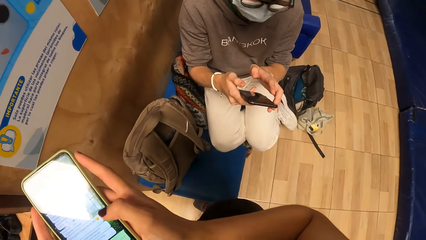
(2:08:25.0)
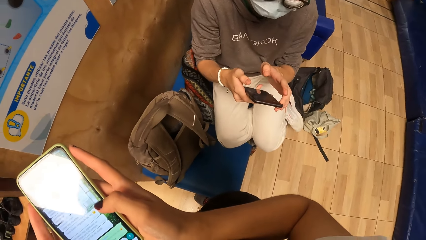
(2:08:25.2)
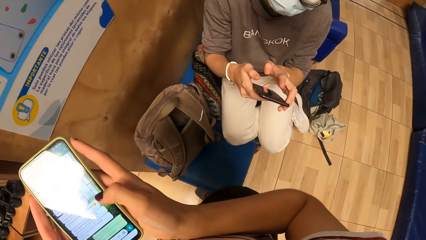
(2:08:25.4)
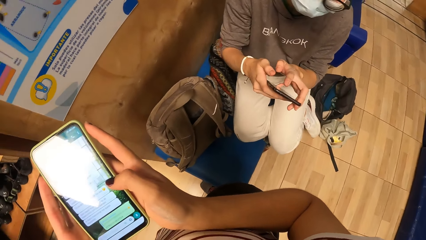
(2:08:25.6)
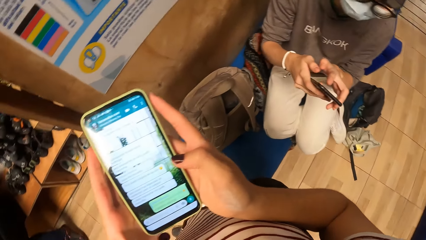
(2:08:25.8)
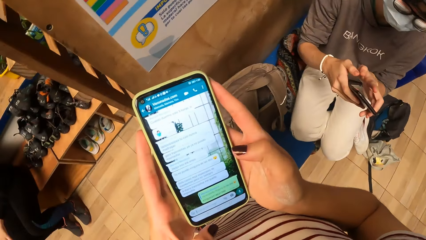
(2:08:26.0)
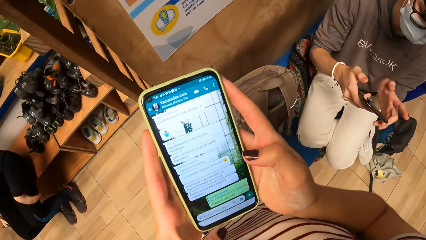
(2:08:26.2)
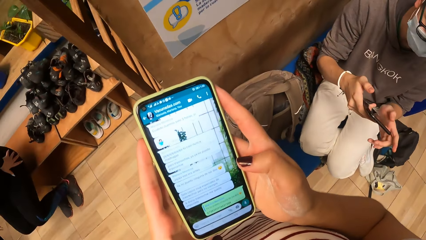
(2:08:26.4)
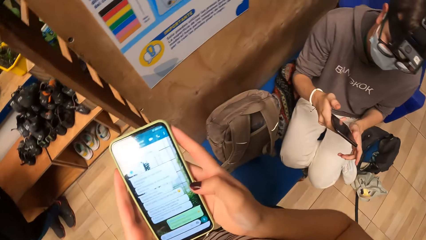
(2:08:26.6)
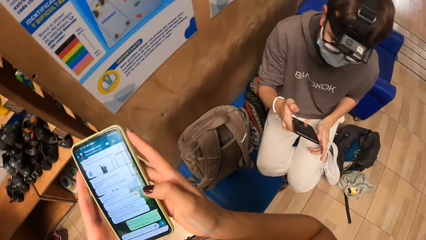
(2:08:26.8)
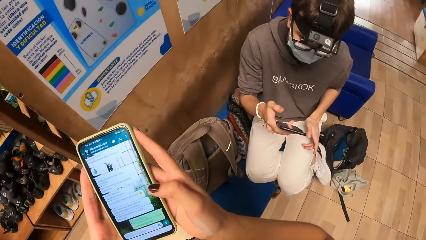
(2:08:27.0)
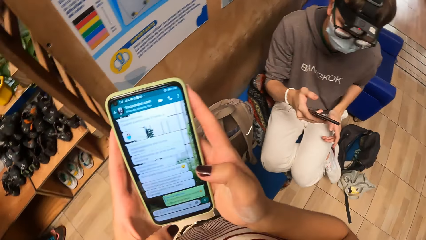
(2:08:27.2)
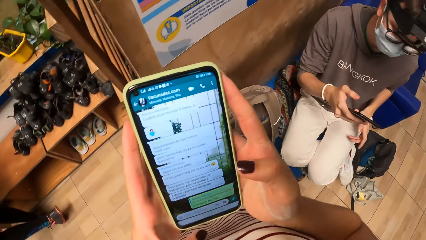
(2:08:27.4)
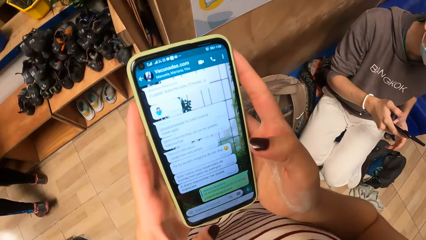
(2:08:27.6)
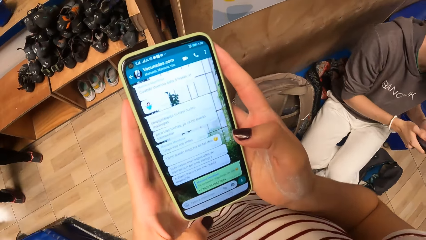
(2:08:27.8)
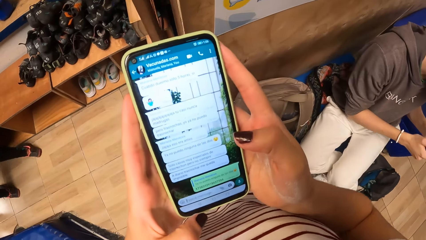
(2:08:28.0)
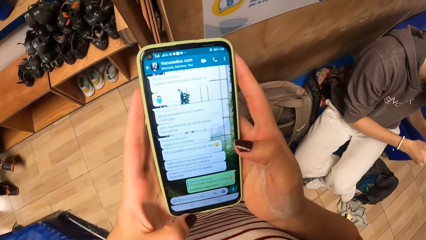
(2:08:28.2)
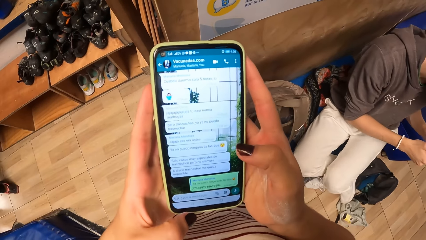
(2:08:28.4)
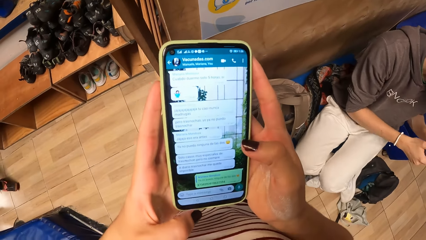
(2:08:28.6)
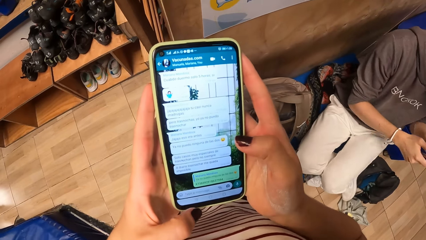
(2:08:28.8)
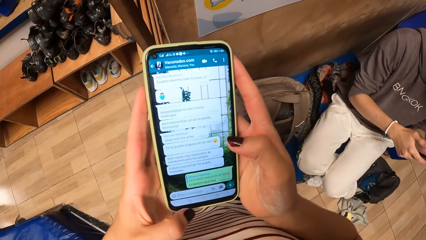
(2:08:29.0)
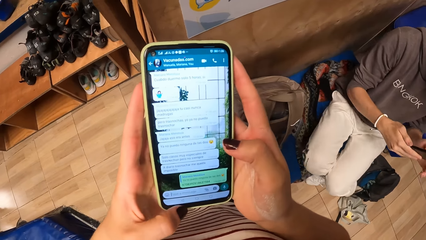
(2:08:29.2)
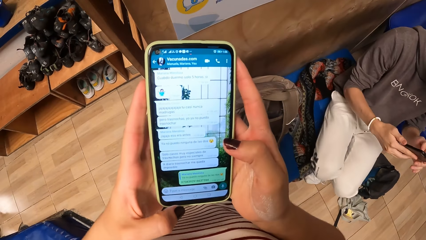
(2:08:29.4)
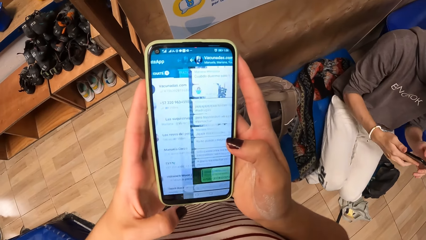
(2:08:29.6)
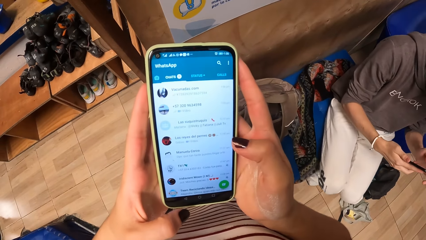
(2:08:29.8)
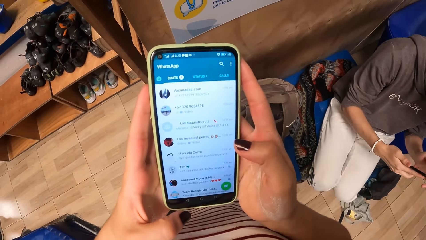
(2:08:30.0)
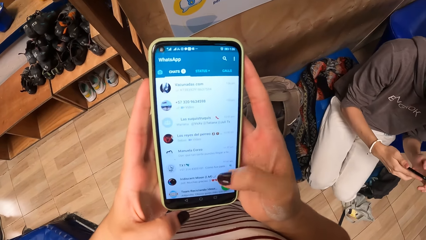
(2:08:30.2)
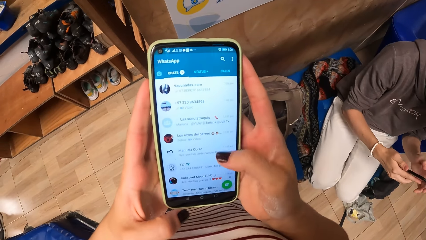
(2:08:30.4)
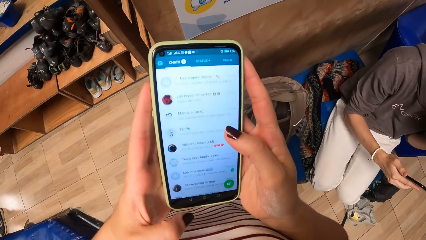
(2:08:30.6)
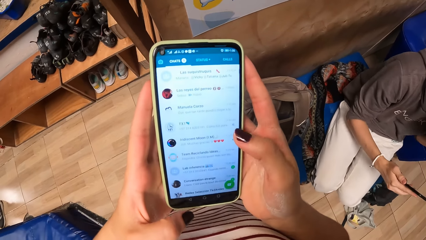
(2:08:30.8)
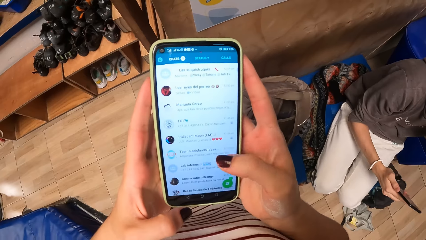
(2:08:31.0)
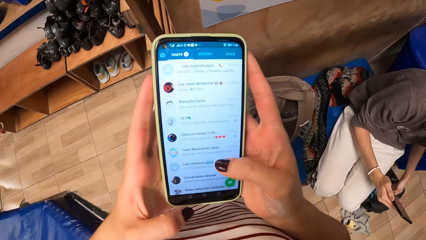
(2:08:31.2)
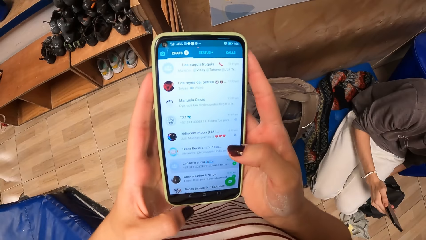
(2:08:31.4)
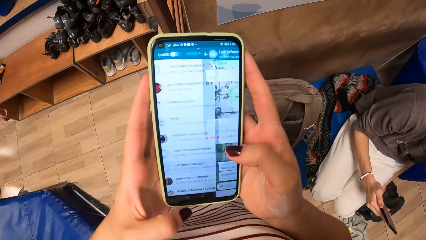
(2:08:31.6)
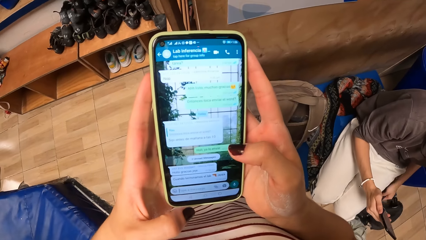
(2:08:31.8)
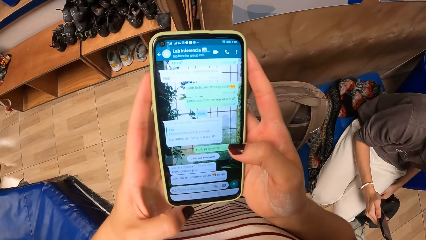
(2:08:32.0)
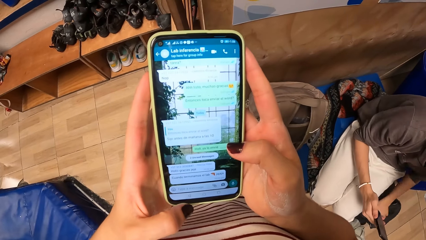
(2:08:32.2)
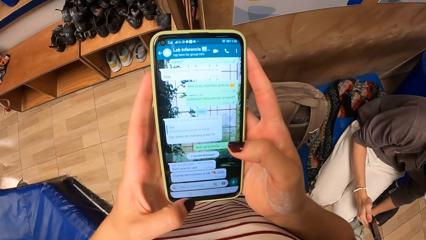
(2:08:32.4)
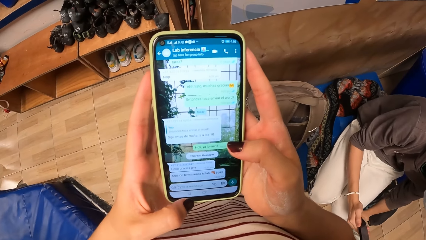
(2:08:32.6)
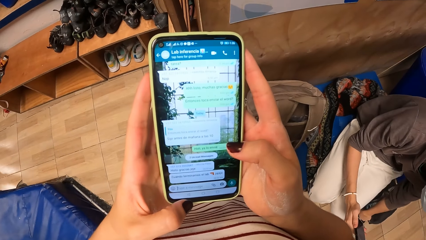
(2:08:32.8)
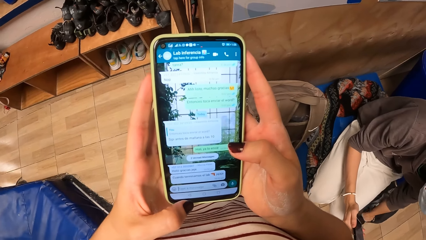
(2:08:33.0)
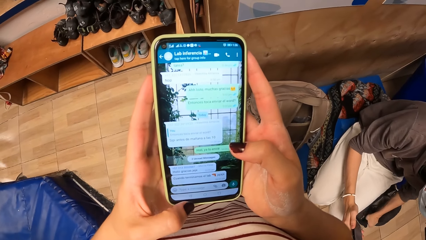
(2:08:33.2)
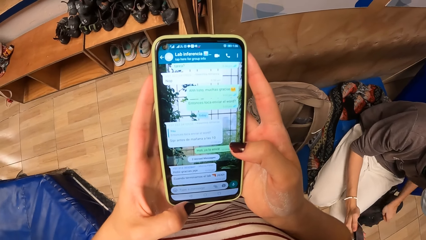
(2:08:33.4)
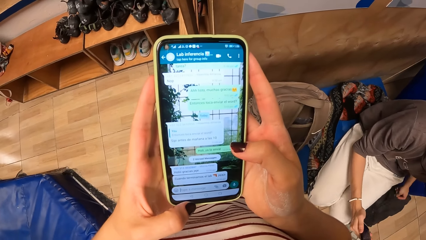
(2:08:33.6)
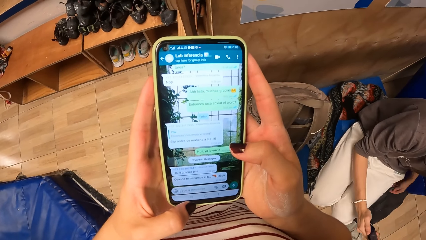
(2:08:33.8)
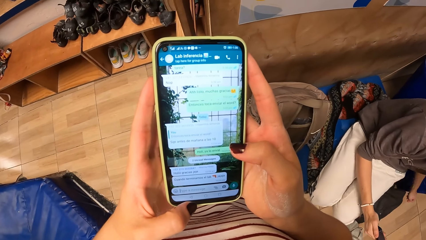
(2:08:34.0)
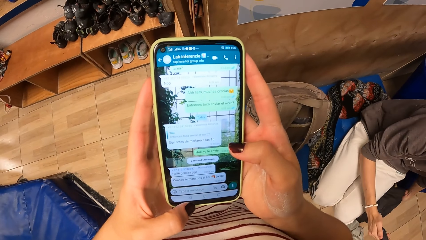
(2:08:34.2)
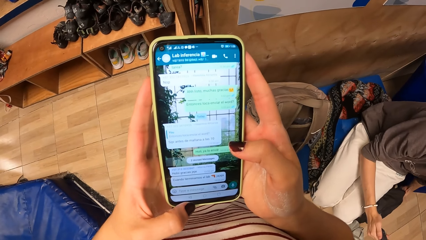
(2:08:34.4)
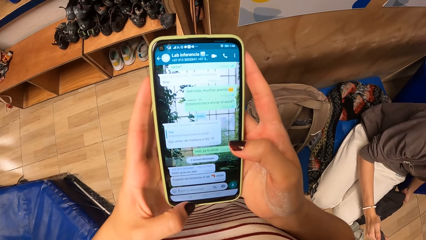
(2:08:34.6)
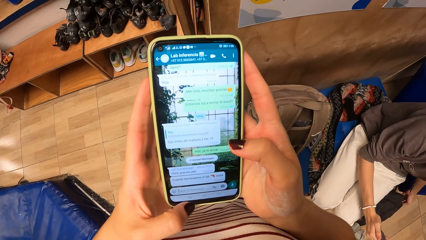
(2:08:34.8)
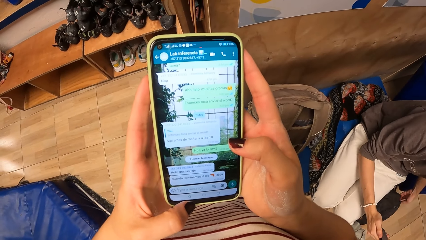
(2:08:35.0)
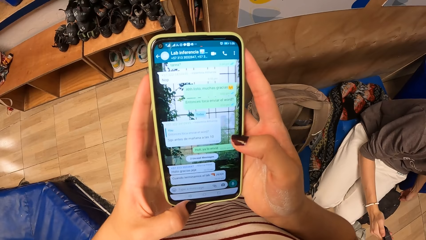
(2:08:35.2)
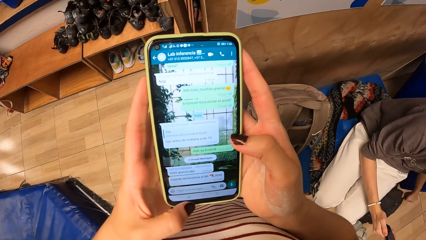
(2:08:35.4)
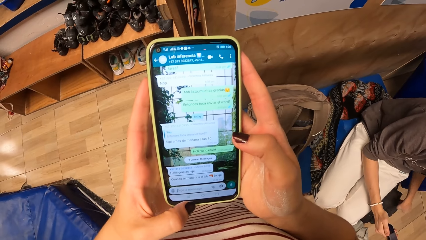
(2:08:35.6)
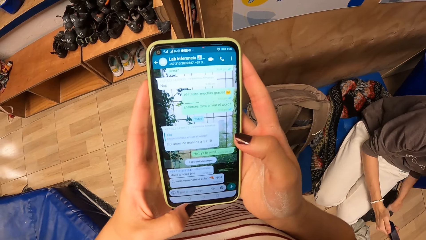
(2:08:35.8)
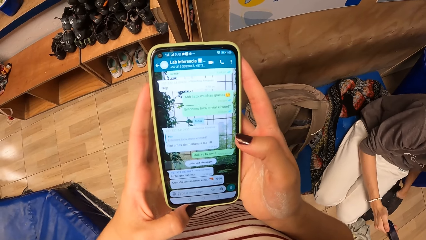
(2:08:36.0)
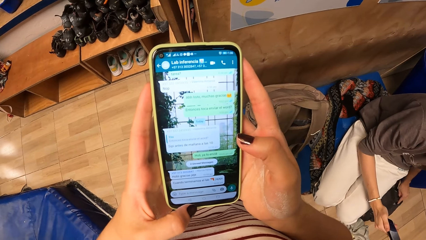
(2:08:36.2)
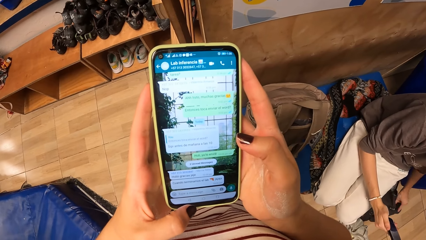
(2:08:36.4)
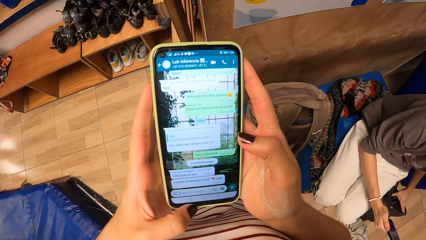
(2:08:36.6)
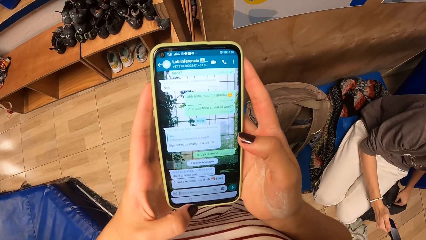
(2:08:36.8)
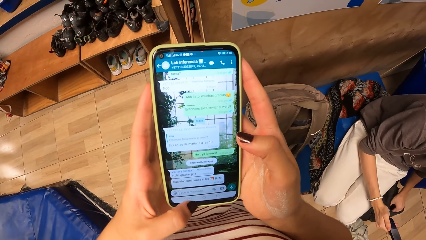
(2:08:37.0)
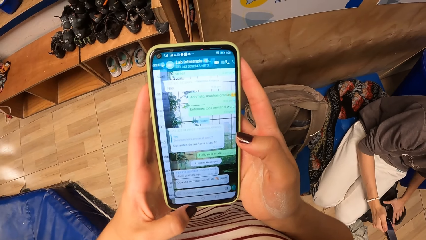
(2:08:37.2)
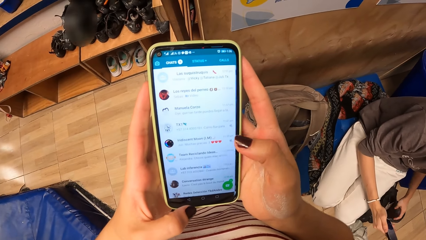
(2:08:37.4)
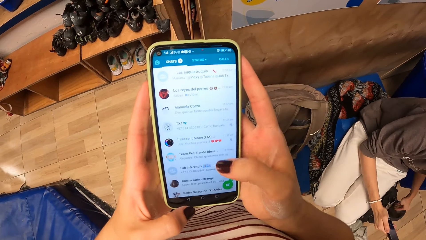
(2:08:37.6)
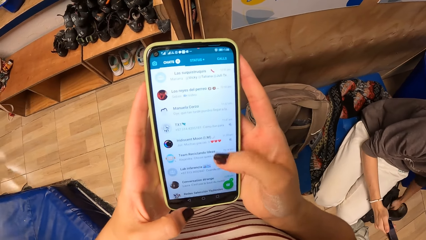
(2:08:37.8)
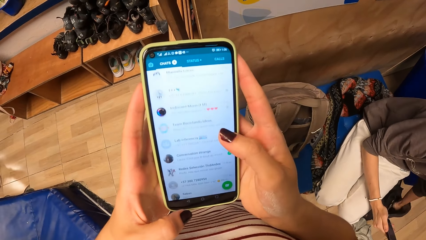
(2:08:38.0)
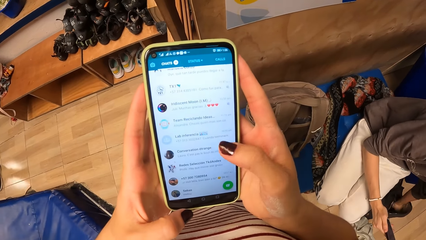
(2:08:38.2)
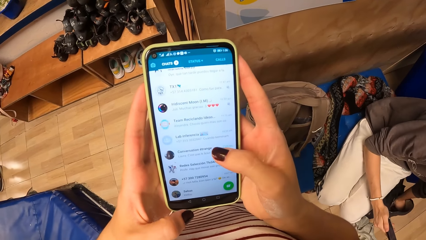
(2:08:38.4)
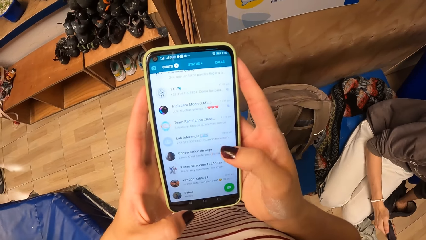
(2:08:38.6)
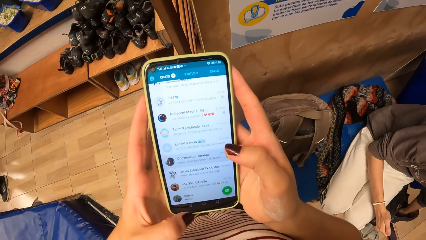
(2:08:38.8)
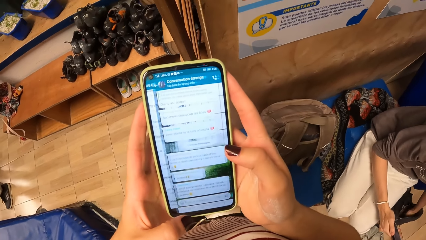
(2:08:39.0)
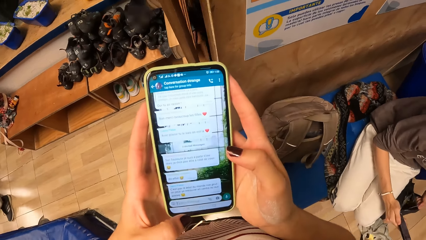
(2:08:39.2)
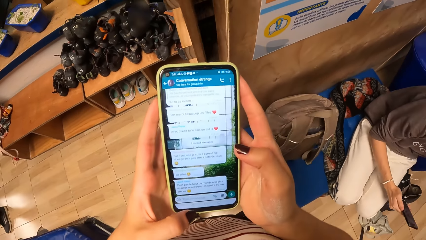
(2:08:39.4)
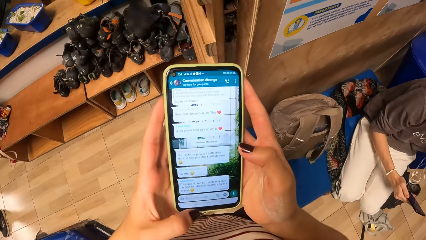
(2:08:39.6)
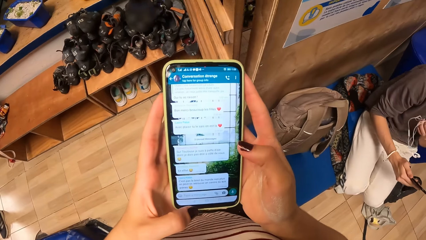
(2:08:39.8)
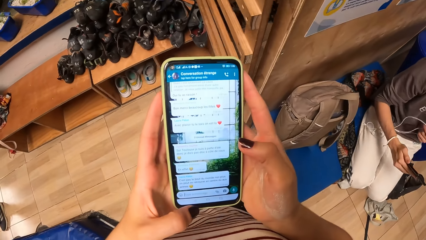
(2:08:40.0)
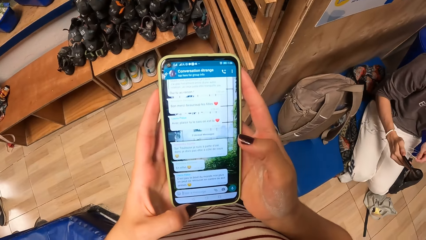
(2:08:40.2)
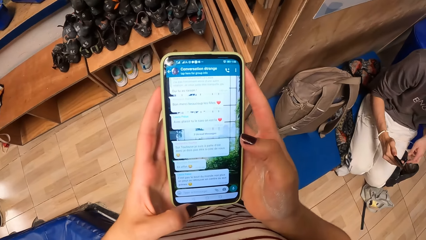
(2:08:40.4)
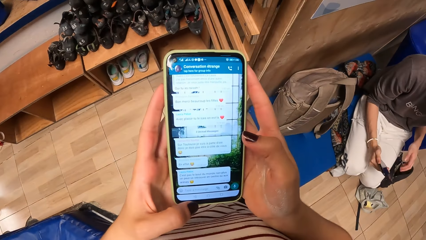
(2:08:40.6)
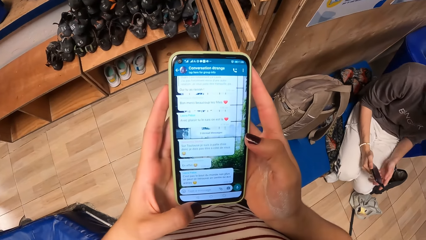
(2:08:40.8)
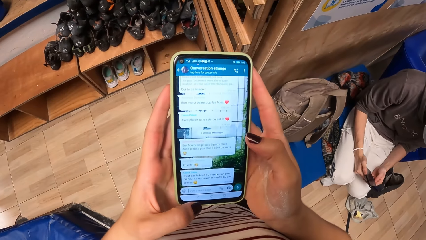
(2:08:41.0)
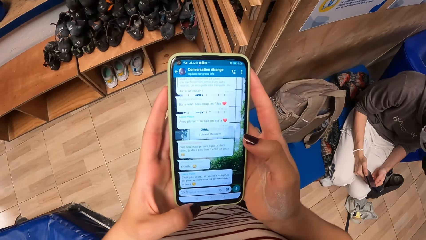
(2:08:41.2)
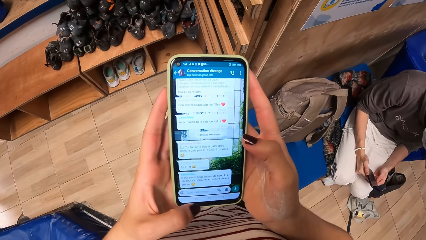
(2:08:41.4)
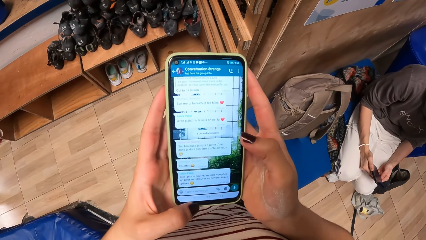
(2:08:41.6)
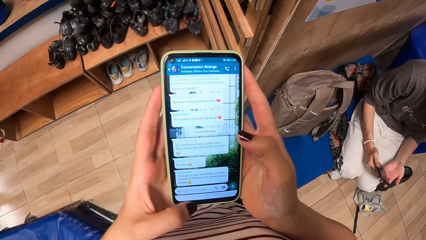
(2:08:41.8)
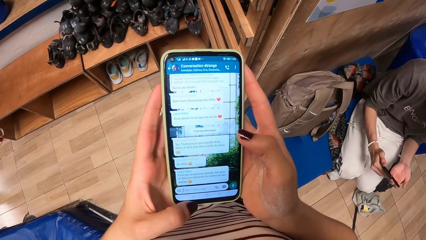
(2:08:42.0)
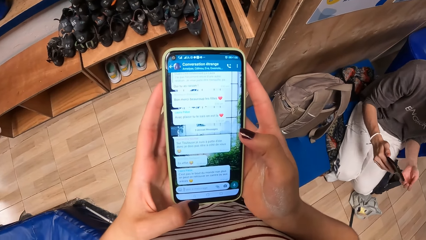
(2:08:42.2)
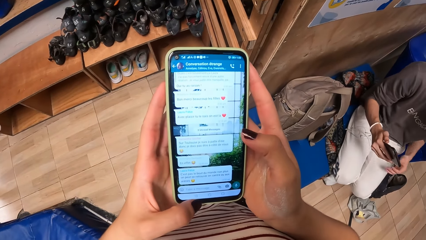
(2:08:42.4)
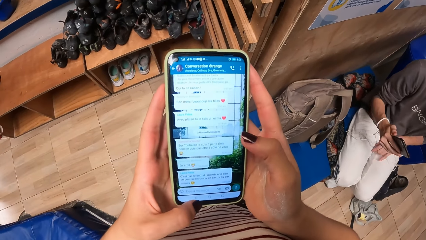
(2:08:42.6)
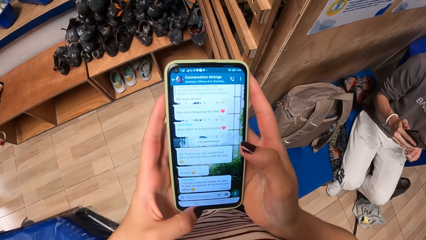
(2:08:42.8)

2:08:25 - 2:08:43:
A woman stands from the seat. The camera wearer looks at the phone. They operate the phone. A man zips a bag on the floor with his left hand. The camera wearer operates the phone. The man unzips the bag with his left hand, searches the bag with his left hand, brings out an earpiece from the bag with his left hand, drops the earpiece in his left hand on his lap, and stands.
